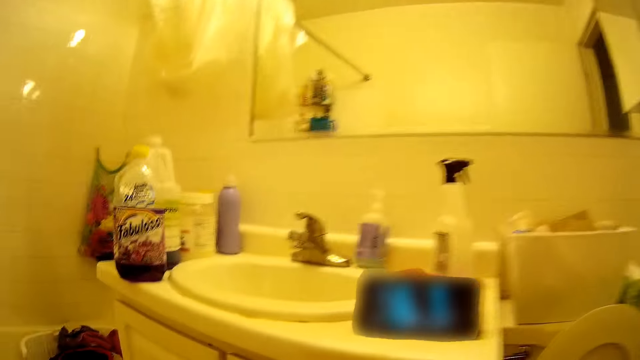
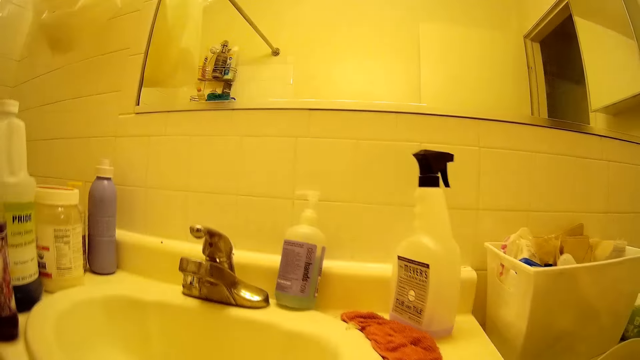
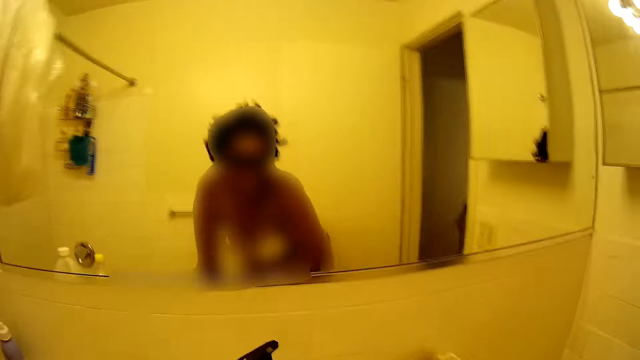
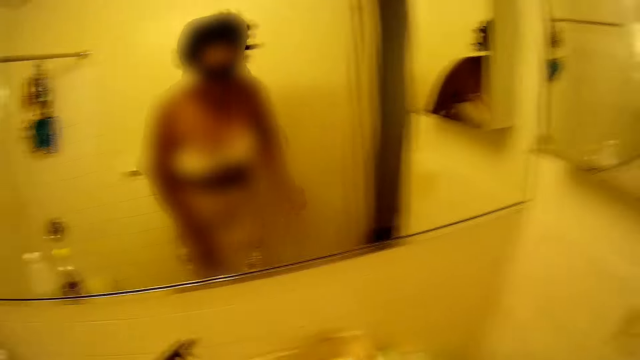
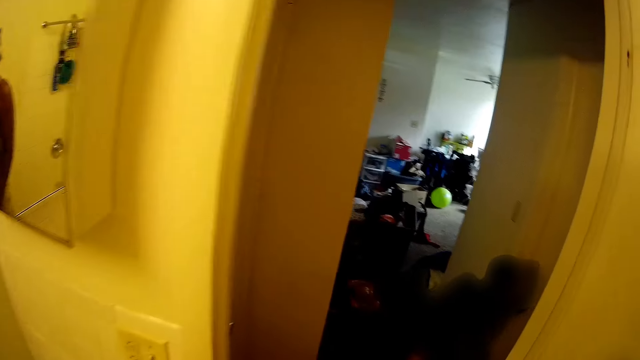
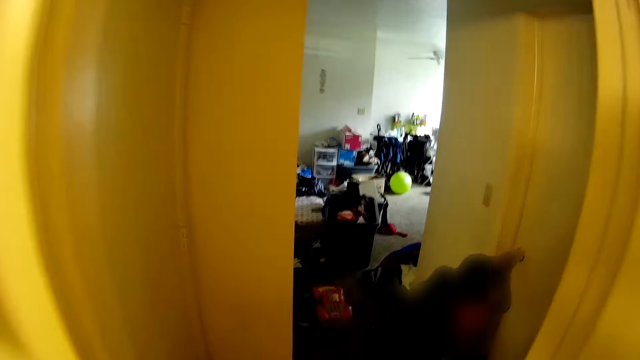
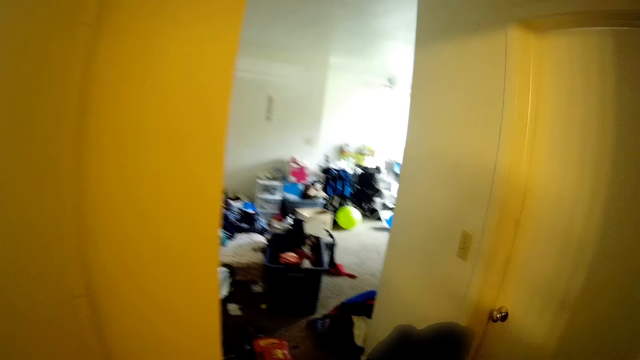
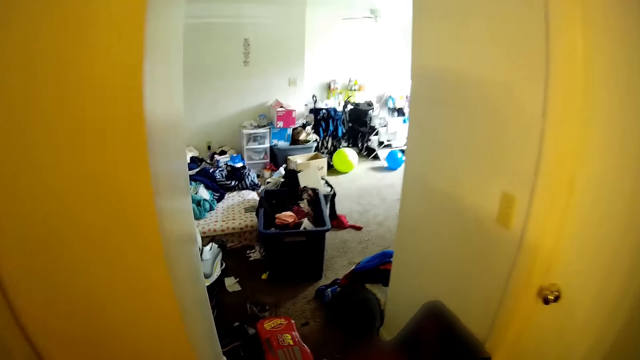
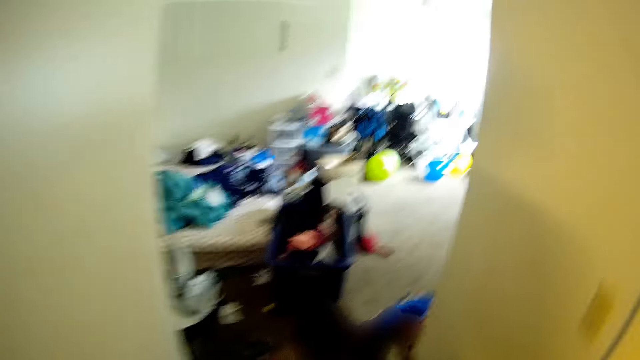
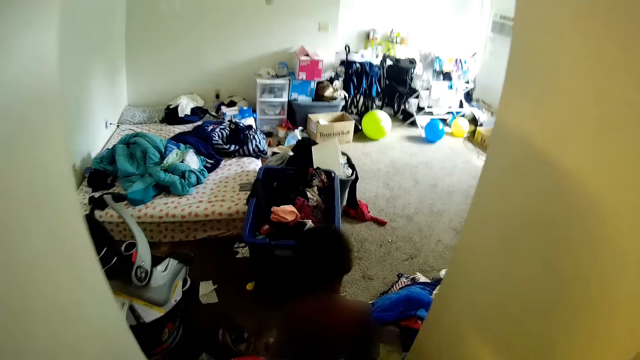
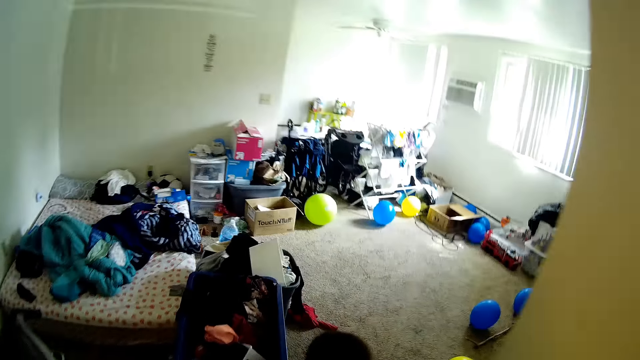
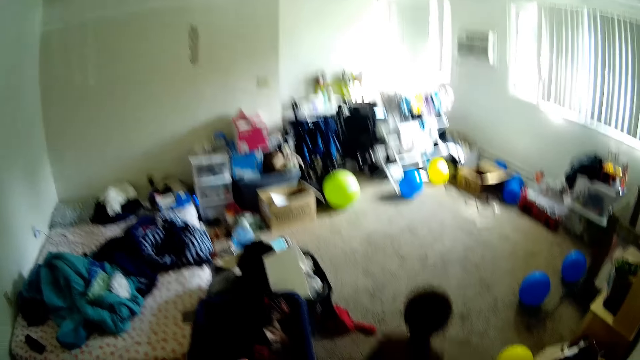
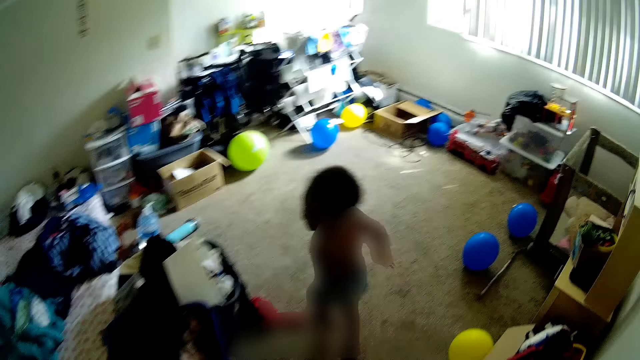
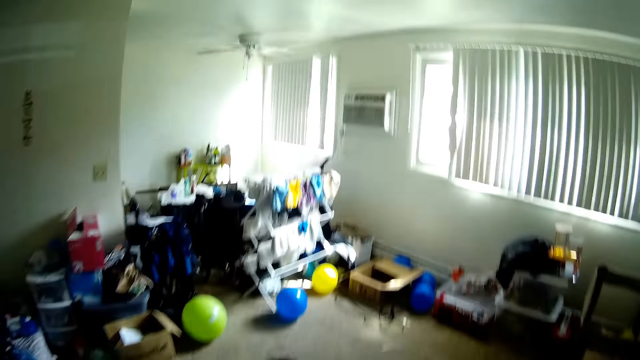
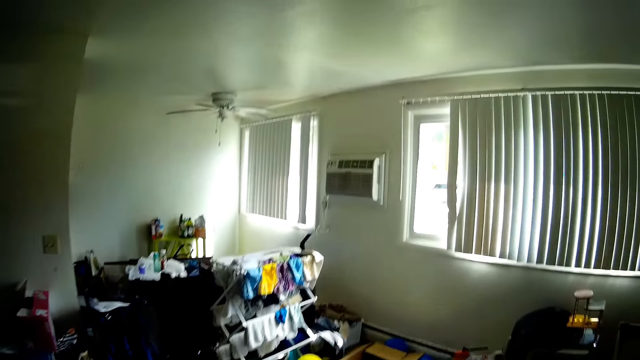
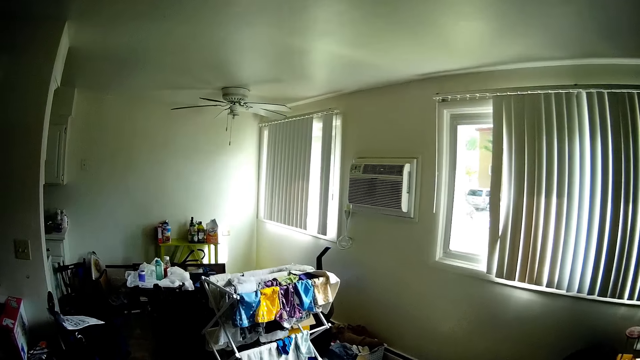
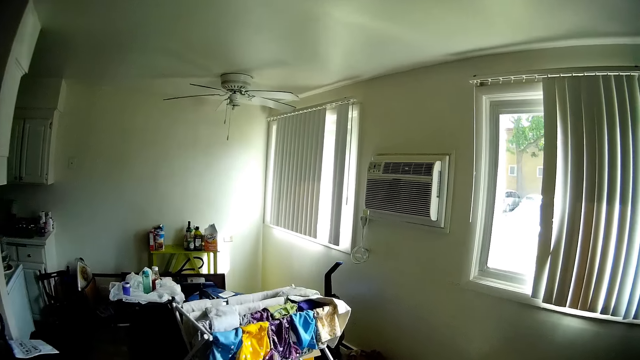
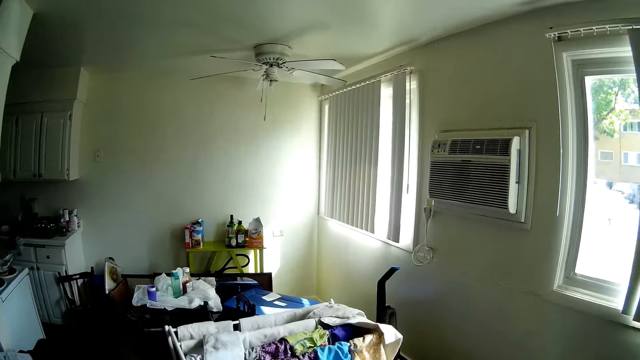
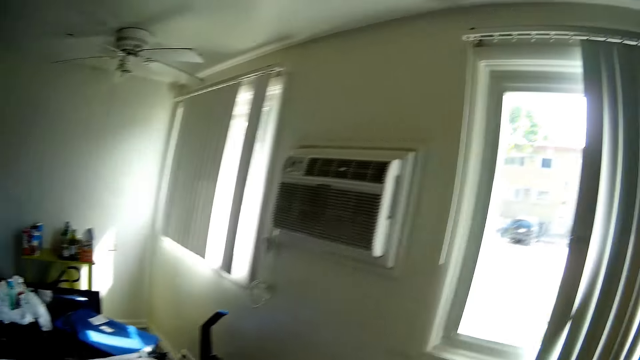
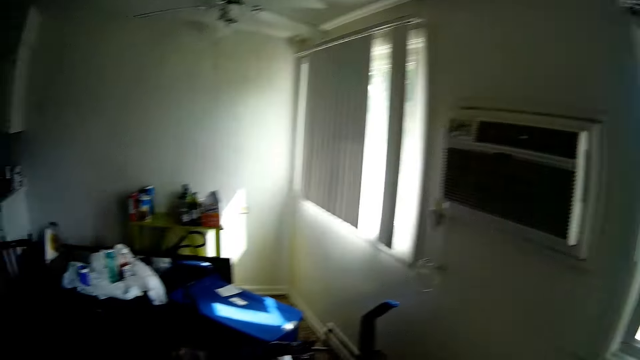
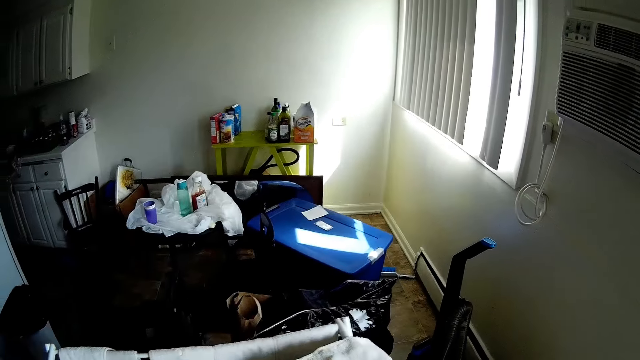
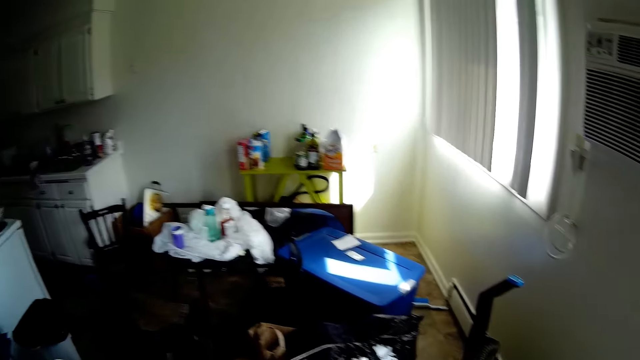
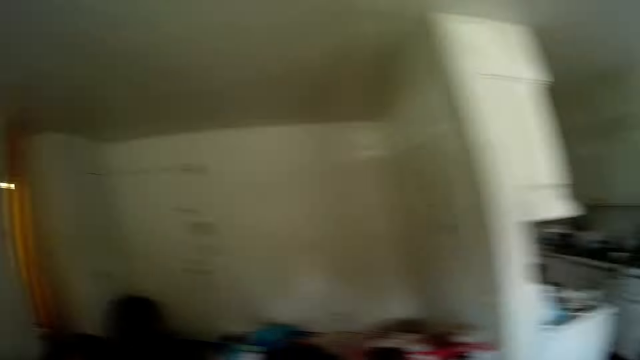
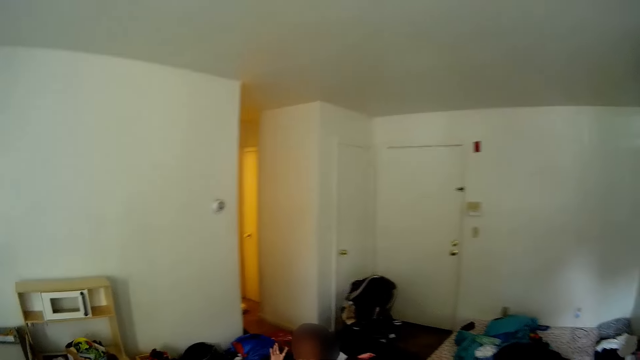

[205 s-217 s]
The camera wearer looks in the room. They talk to a child and another child. They stand up. They walk into a bedroom. A child walks in the room.

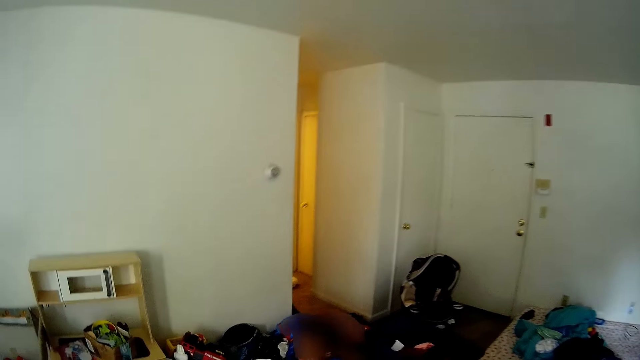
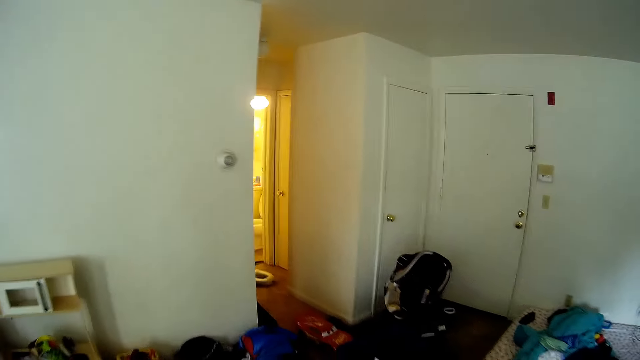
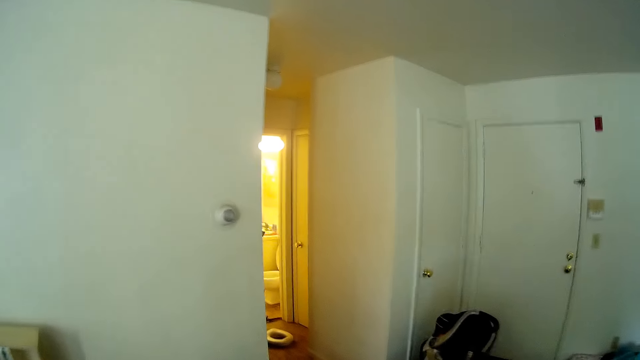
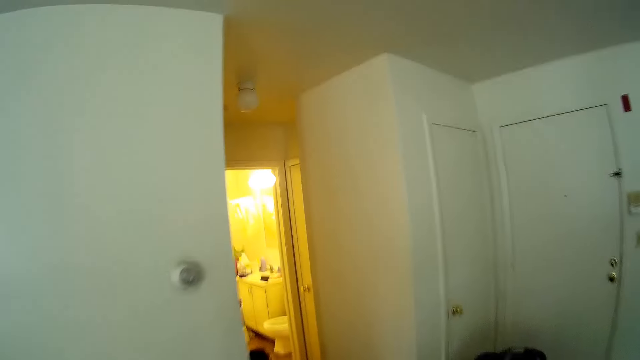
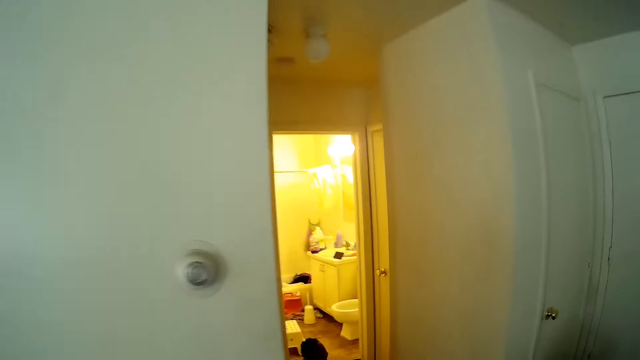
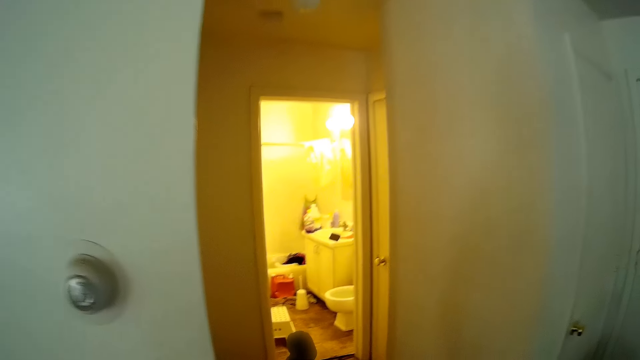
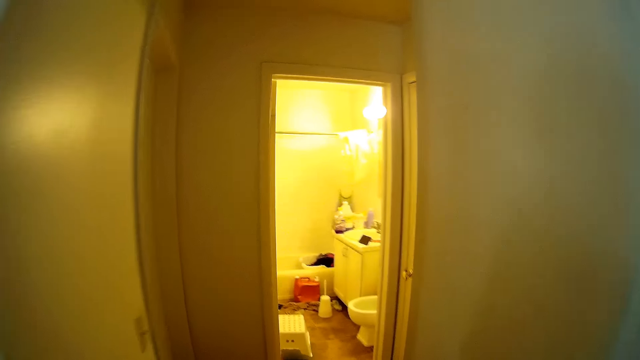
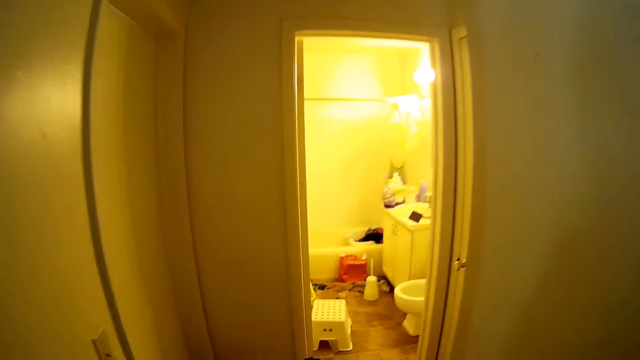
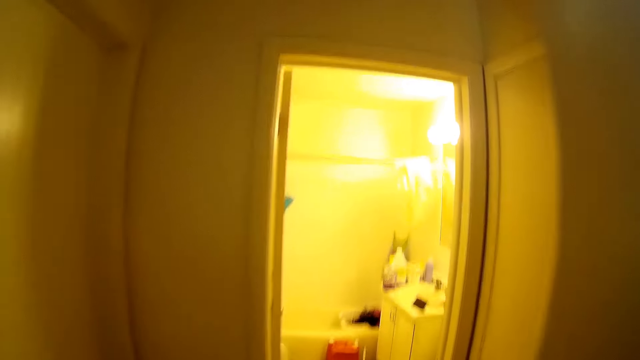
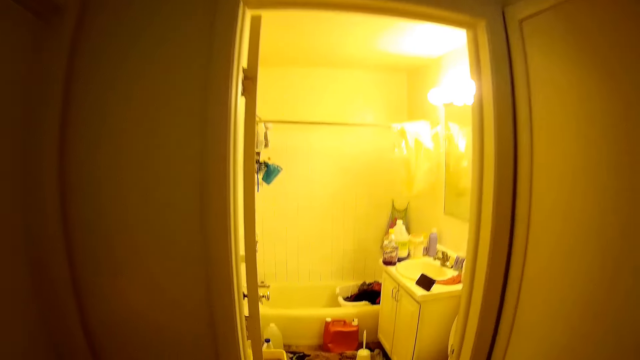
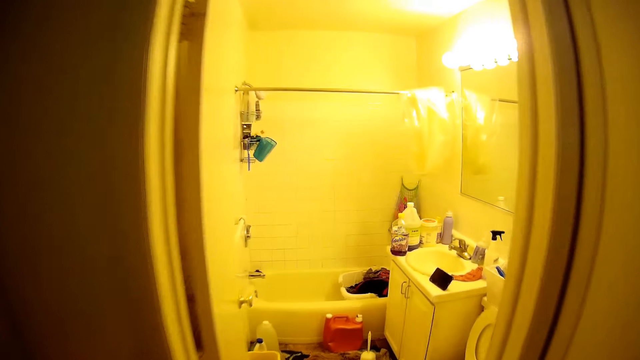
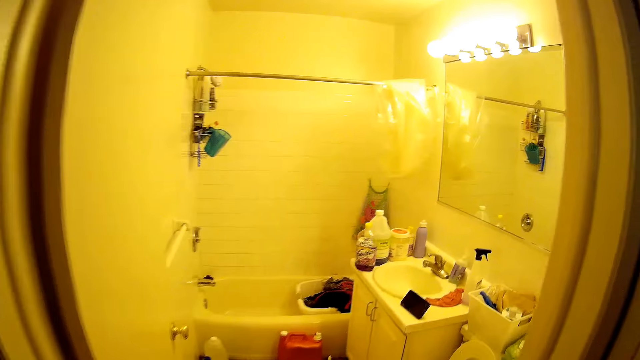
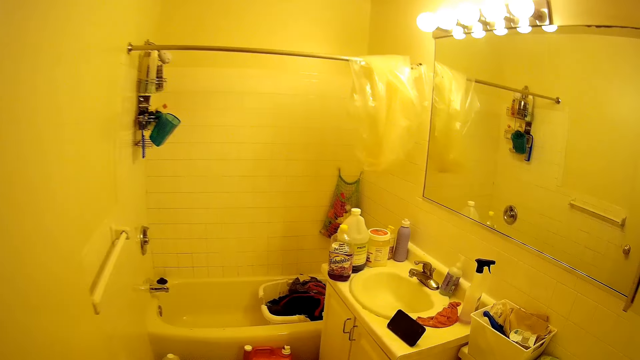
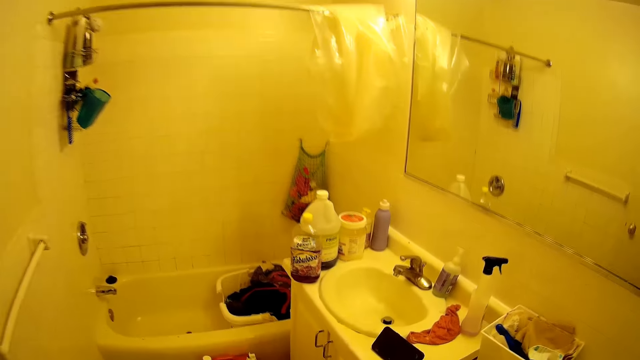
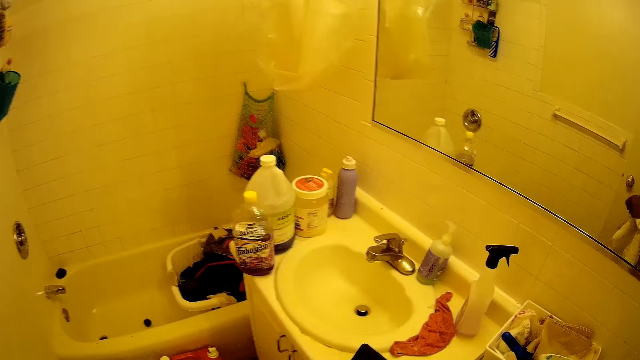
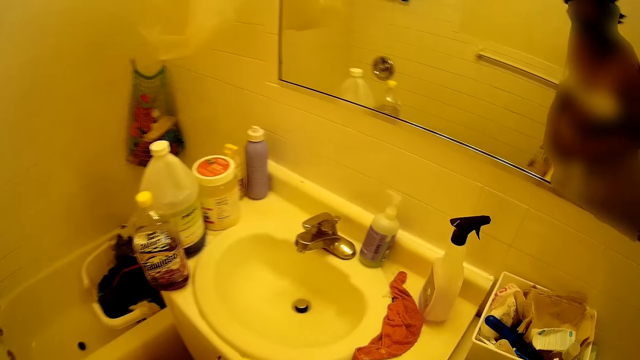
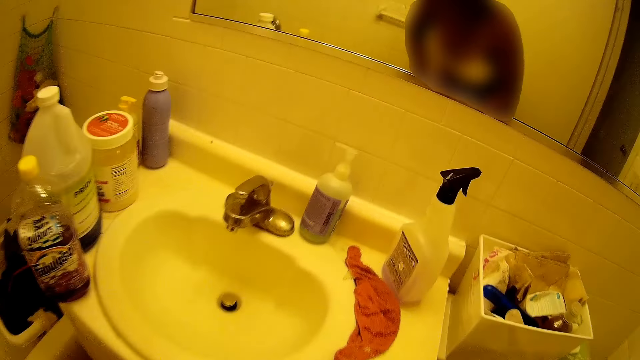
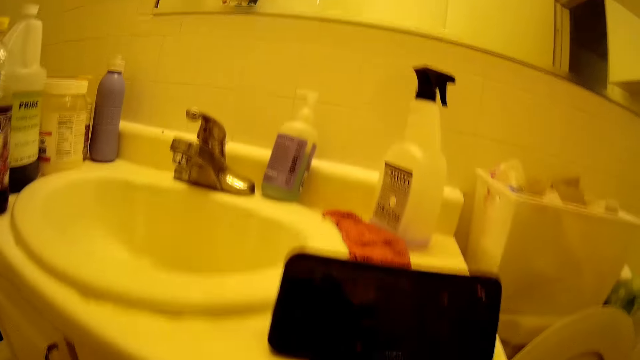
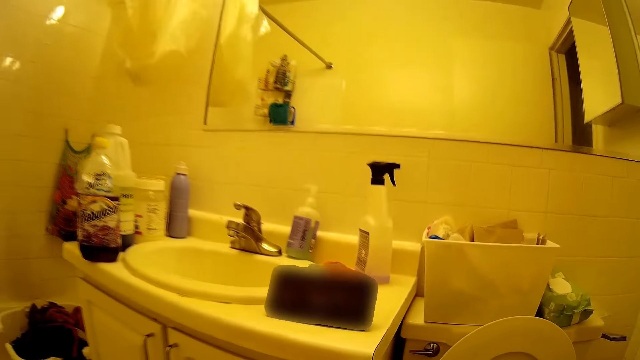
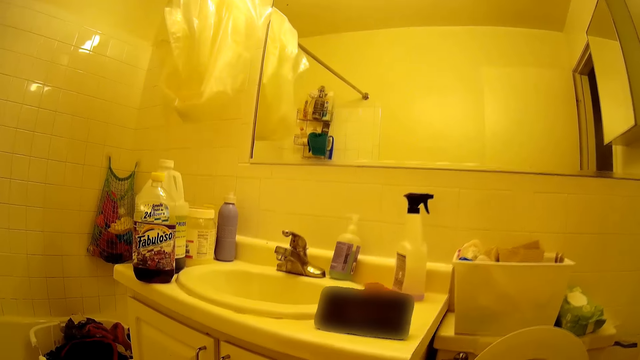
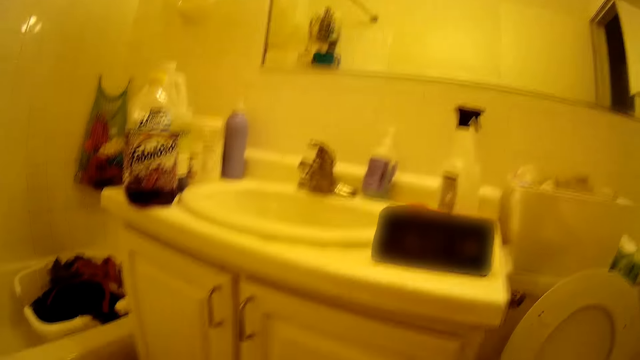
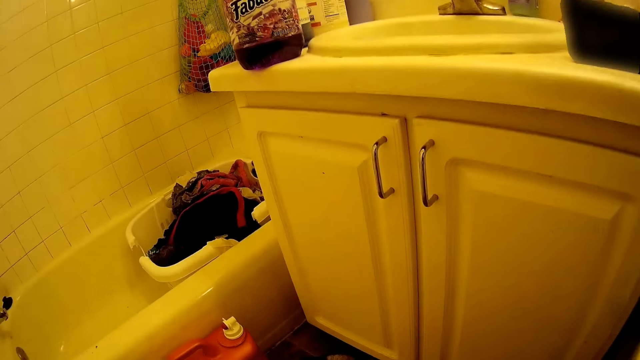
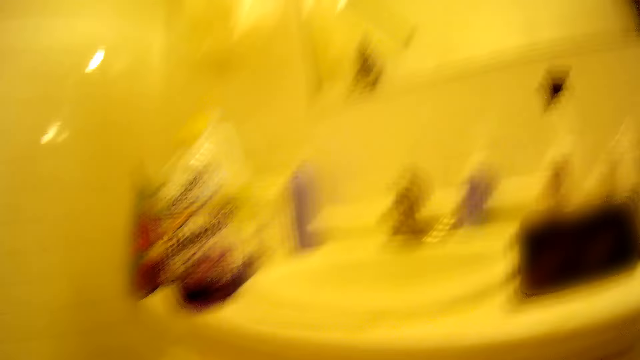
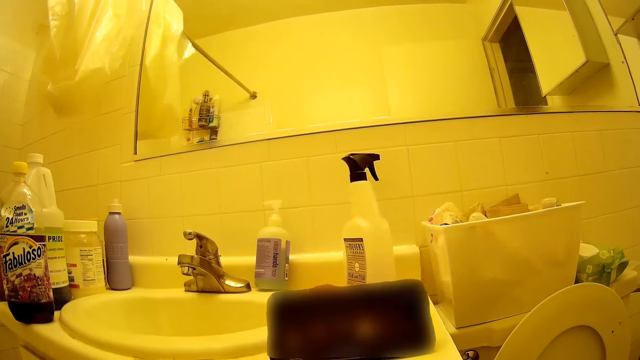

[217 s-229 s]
The camera wearer walks into the bathroom. They bend down.
